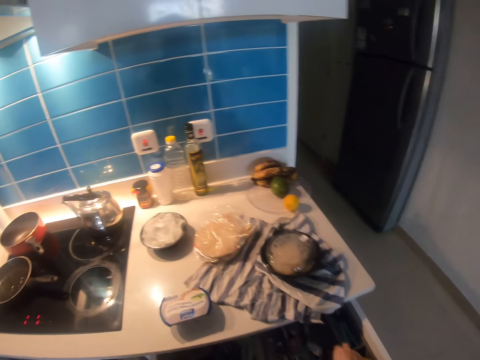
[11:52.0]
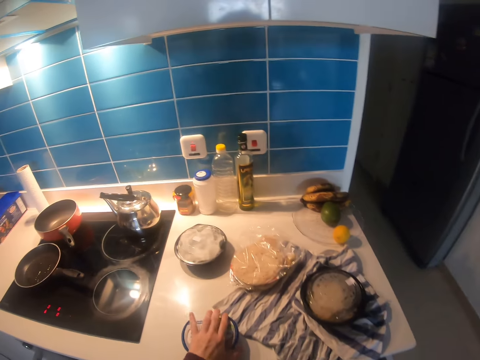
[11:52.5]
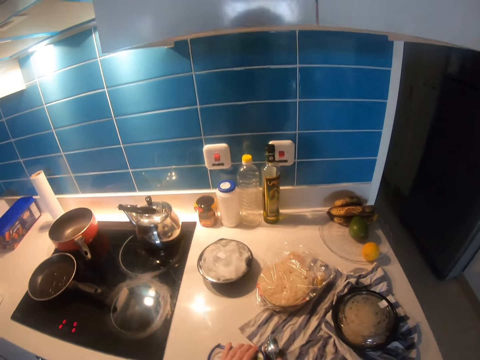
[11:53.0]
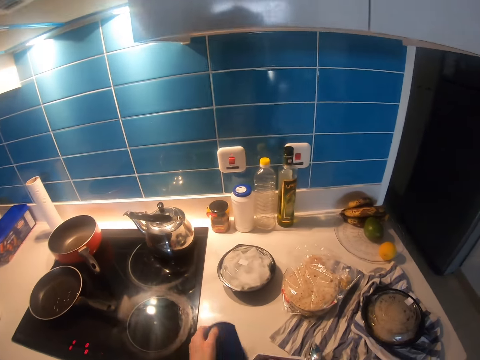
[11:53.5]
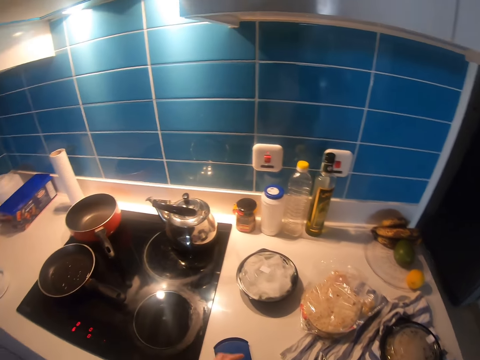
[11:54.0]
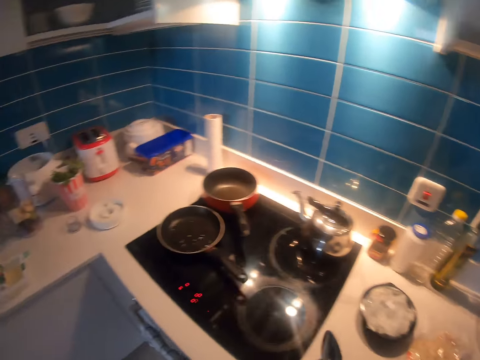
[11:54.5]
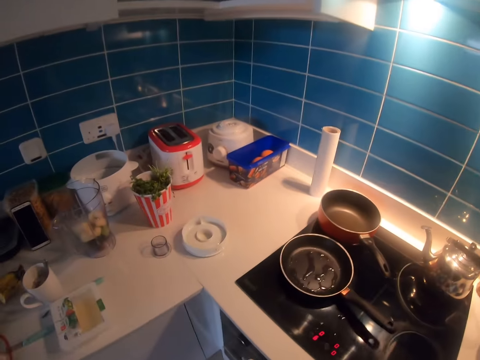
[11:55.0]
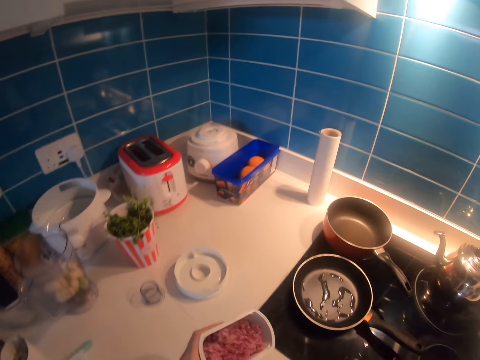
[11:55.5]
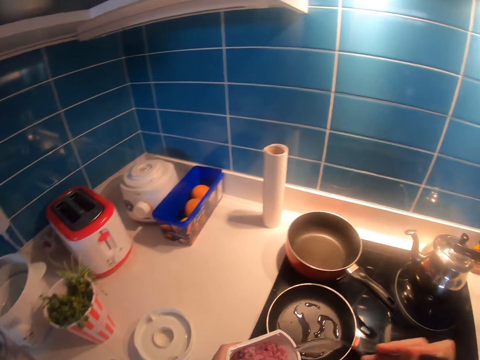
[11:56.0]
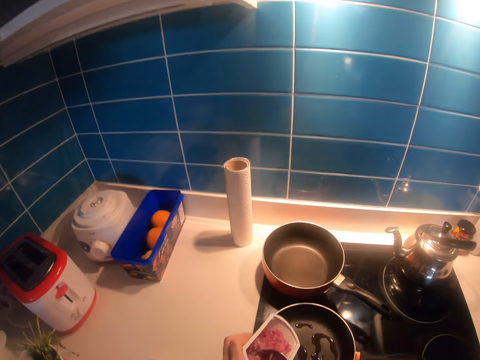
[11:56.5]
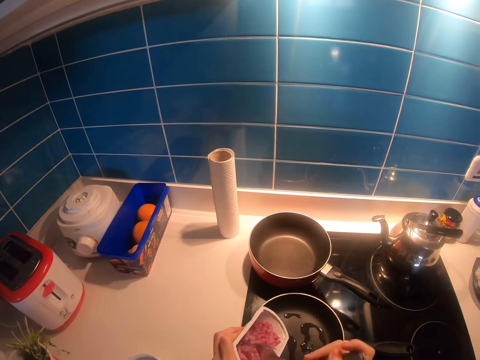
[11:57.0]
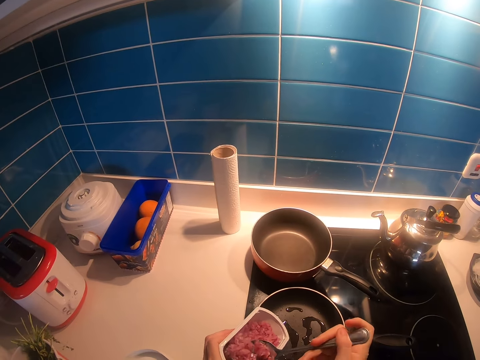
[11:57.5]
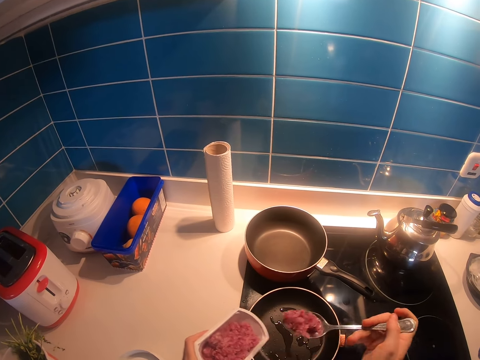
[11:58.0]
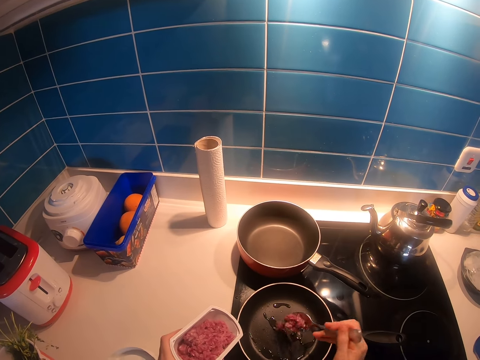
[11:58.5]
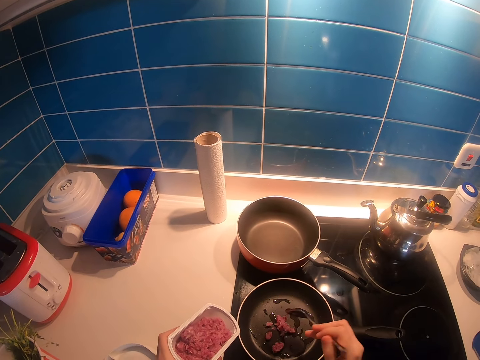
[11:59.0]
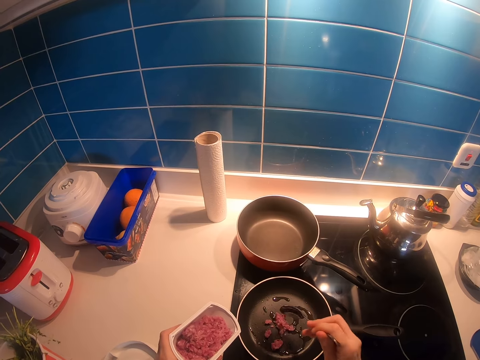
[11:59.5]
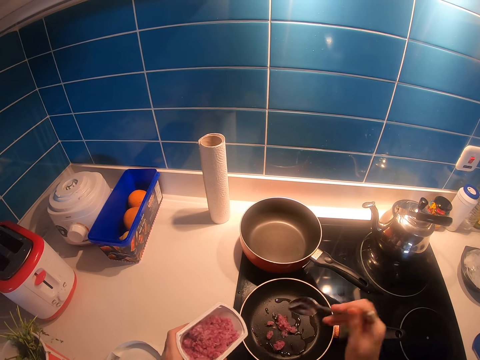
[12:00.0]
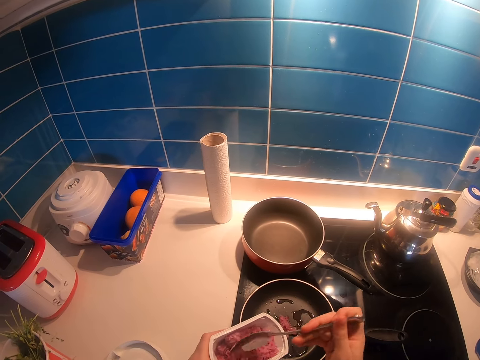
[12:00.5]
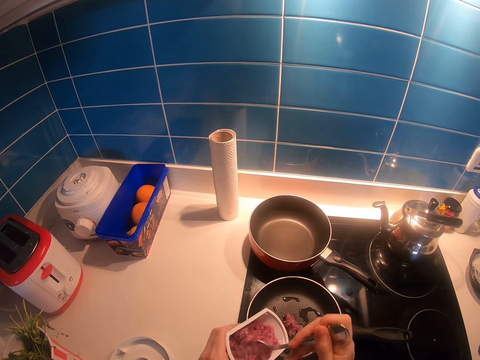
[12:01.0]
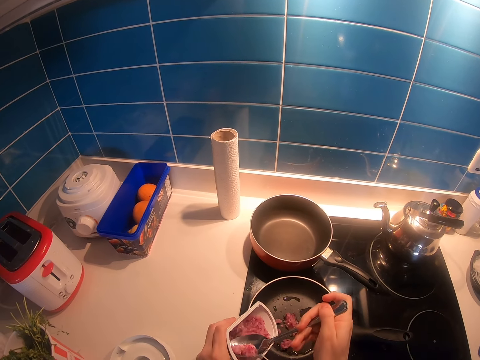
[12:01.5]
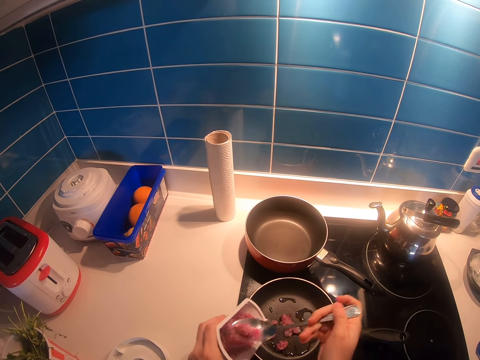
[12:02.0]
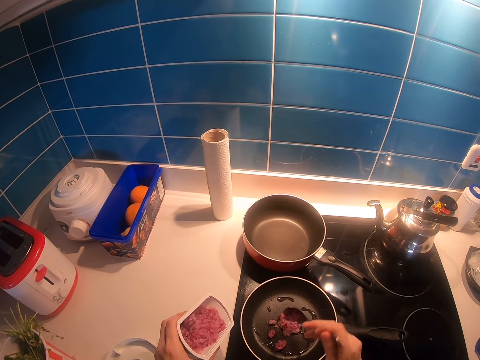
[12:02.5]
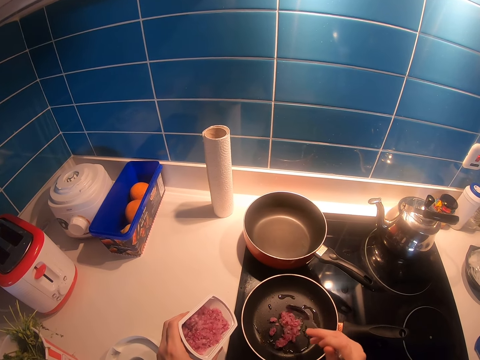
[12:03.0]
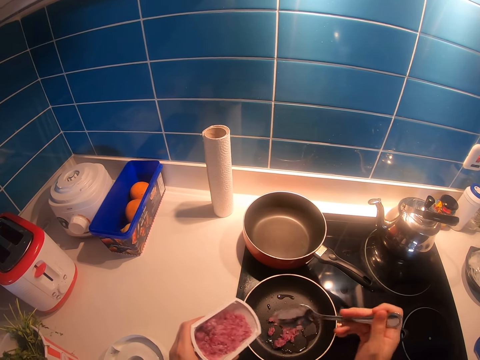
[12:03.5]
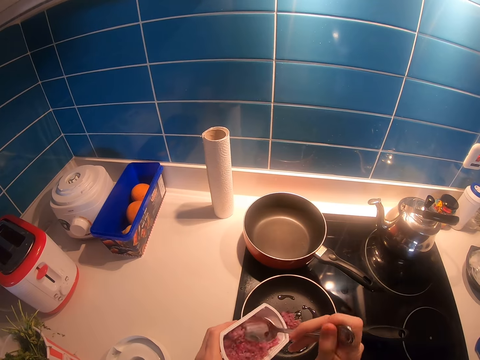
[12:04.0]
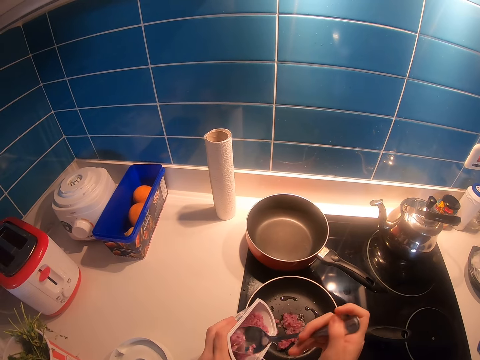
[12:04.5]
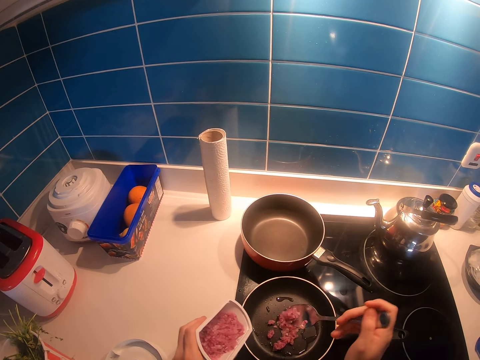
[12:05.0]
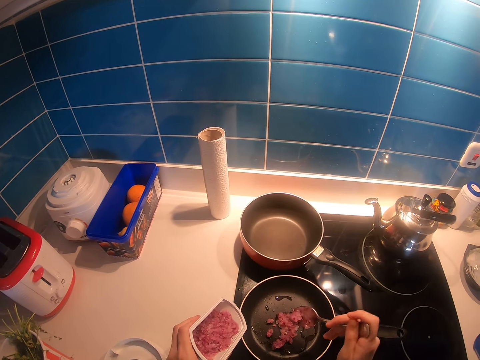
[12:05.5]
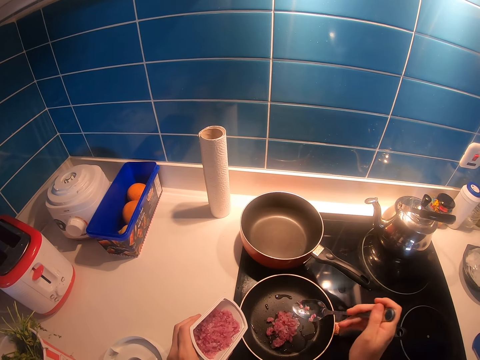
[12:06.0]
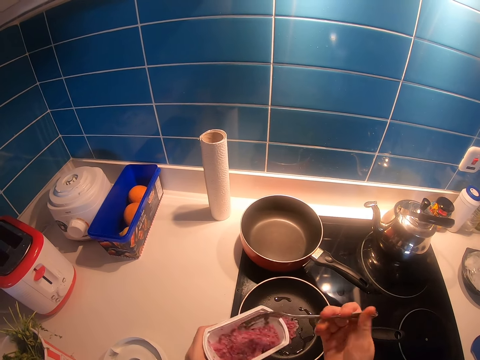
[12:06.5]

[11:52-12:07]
The camera wearer picks up a spoon. They open a minced meat container on the countertop. They lift the minced meat container towards a frying pan or cooking pan. They scoop something with the spoon. They add some minced meat into the frying pan. They scoop something with the spoon. They put something in the cooking pan. They scoop something with the spoon. They put something in the cooking pan.

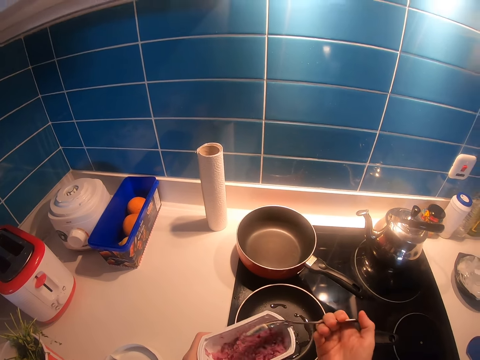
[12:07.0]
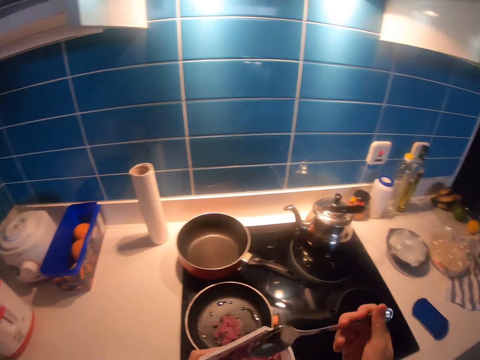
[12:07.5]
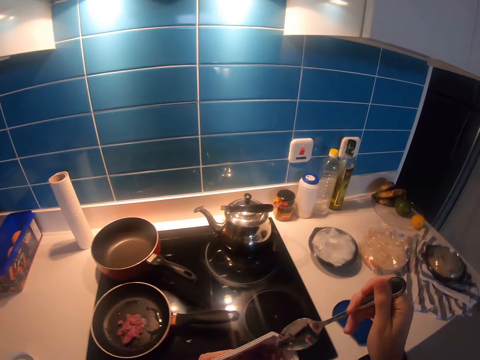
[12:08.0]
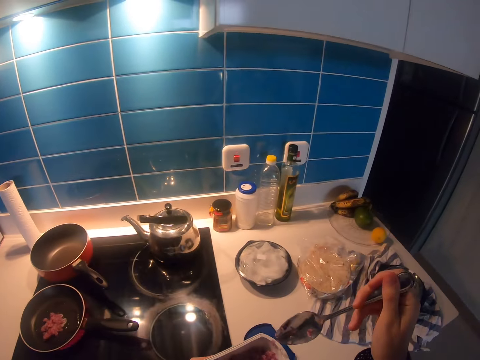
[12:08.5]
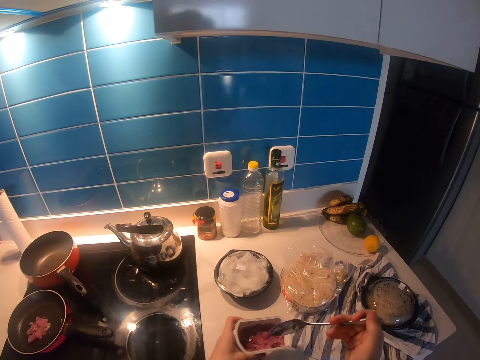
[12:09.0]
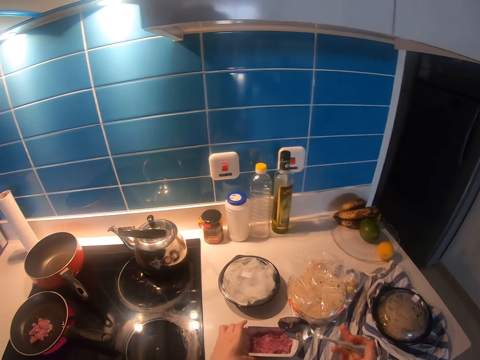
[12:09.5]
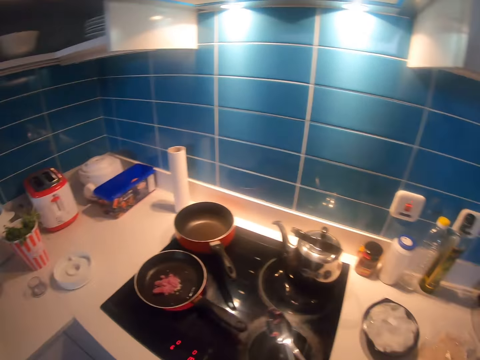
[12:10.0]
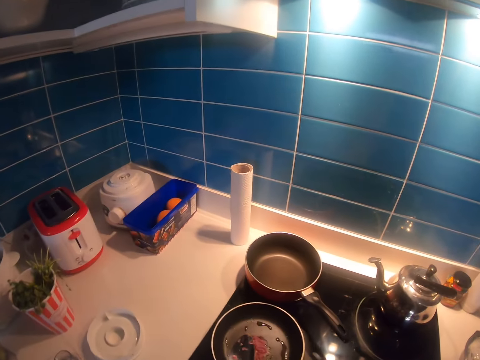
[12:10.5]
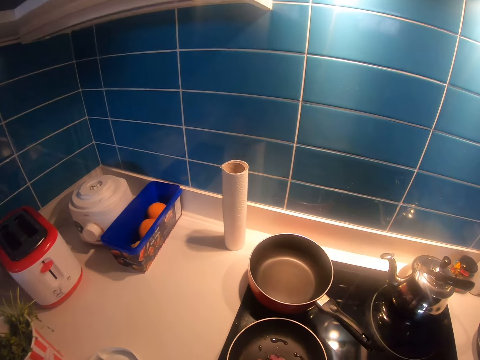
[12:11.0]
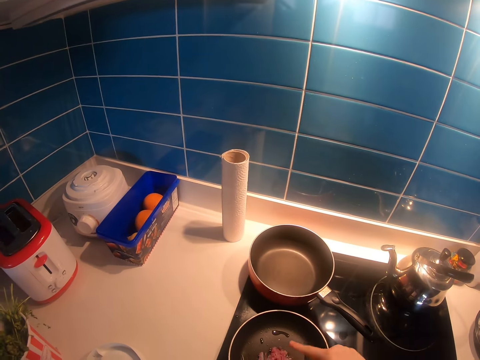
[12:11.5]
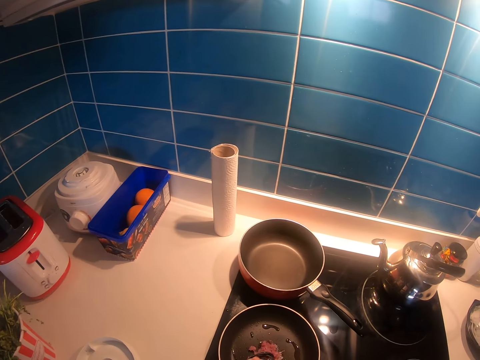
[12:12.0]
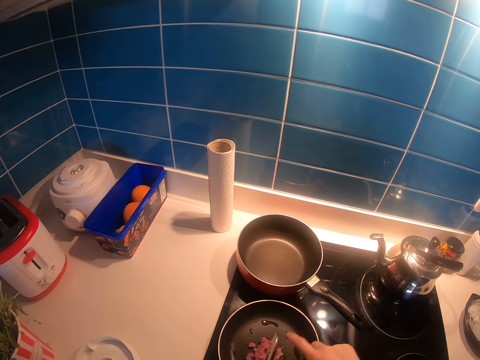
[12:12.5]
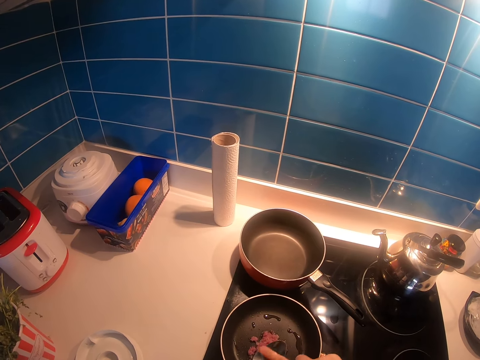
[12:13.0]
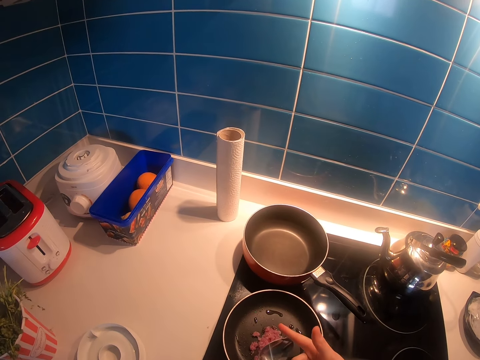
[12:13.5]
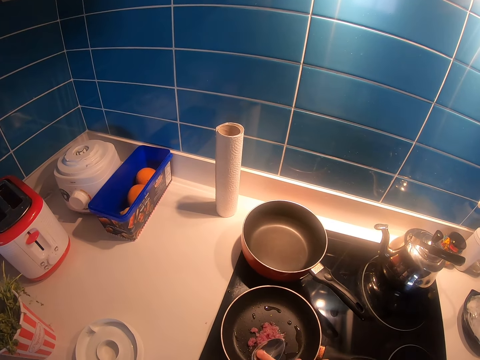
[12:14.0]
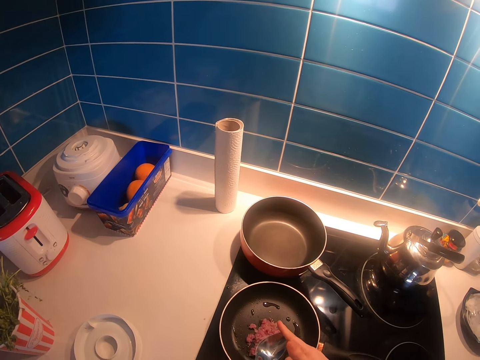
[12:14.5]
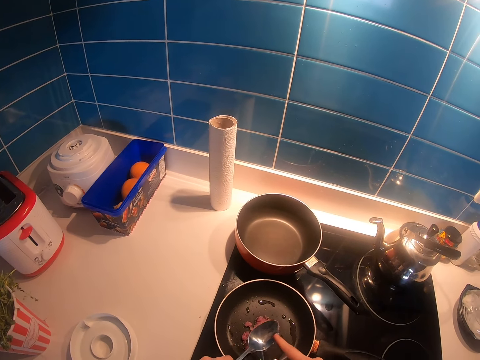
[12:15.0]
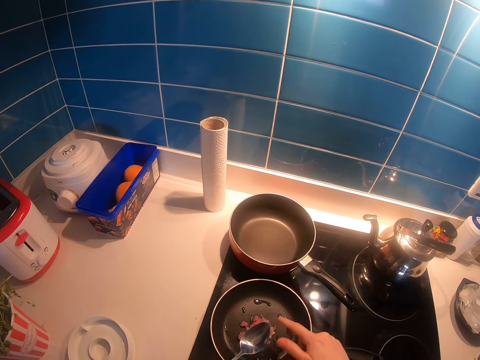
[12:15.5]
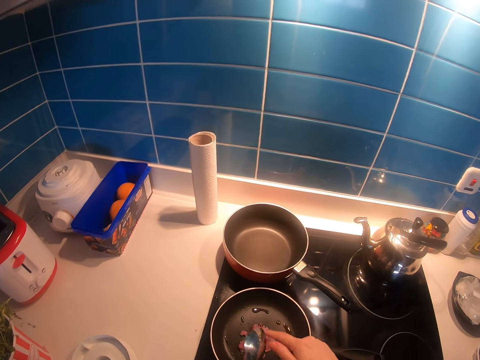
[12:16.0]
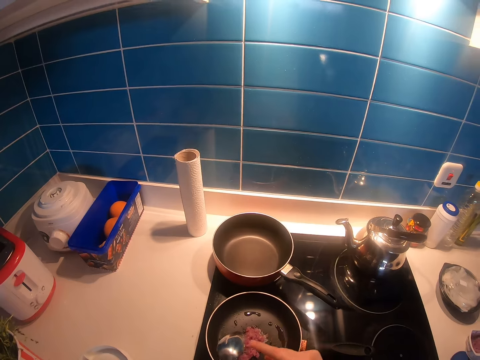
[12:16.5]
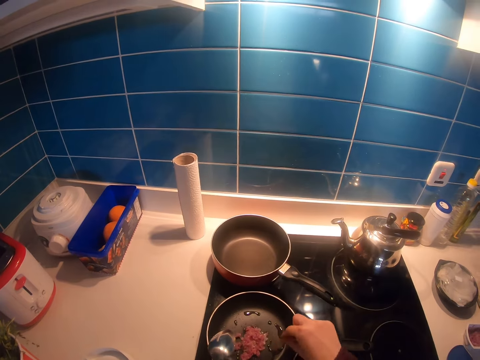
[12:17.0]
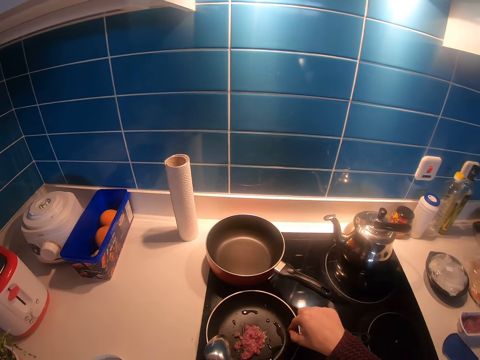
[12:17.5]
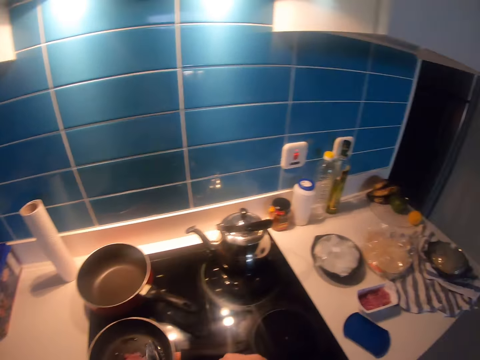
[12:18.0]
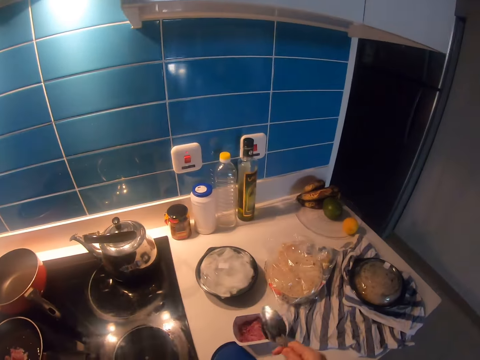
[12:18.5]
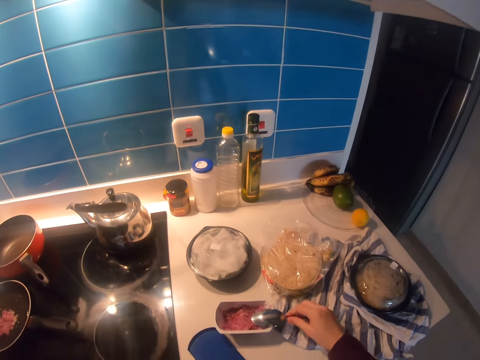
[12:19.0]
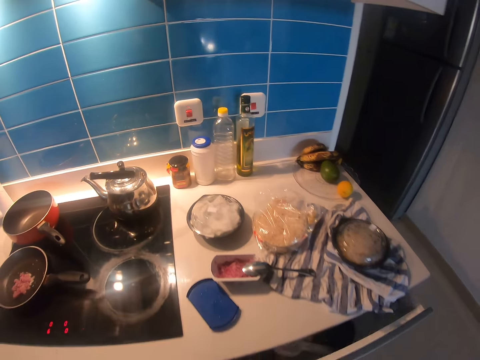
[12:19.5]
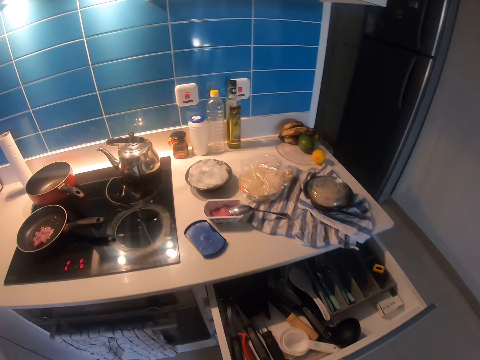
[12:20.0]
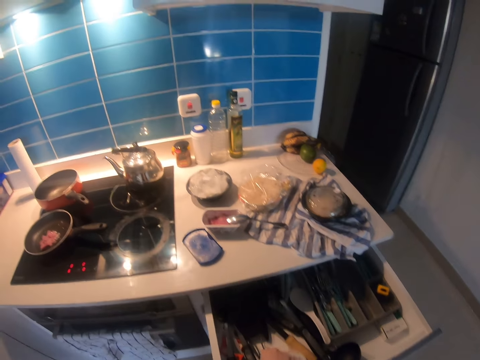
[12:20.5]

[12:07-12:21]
The camera wearer places back the minced meat container on a kitchen counter. They walk on the floor. They remove some left minced meat pieces from a spoon into a frying pan. They stir something with the spoon. They place the spoon in the open minced meat container. They pull open a kitchen drawer.
